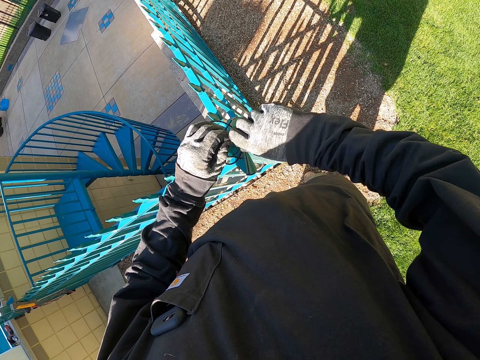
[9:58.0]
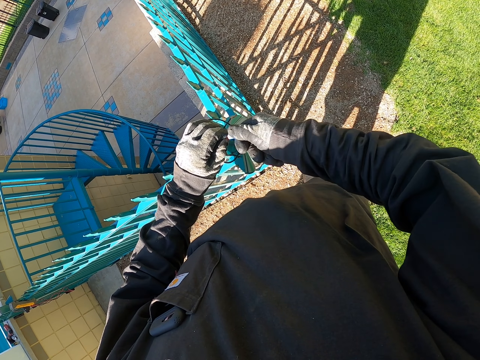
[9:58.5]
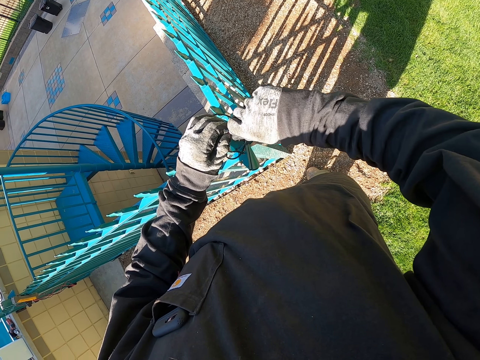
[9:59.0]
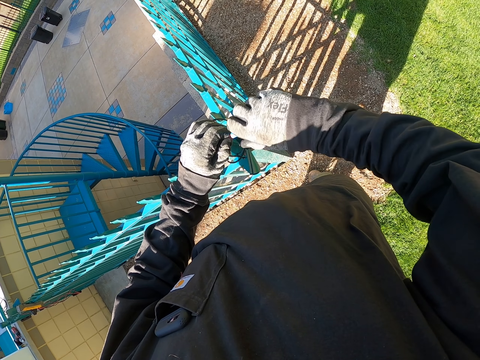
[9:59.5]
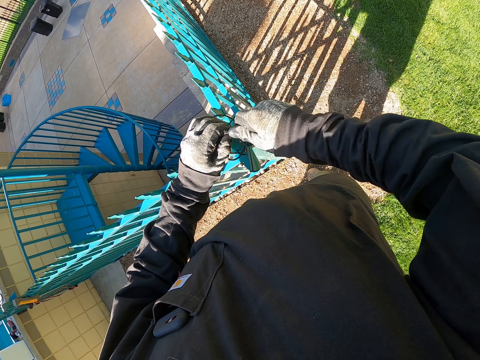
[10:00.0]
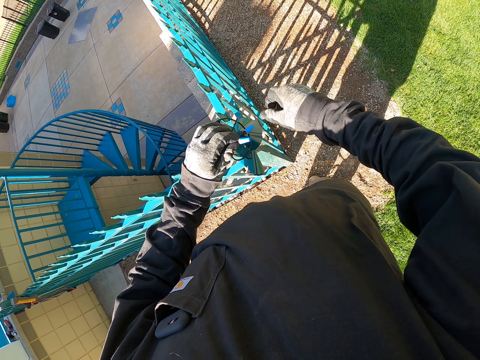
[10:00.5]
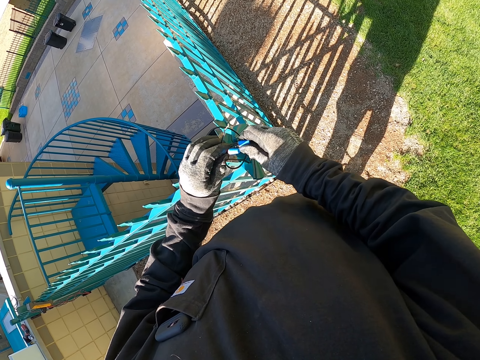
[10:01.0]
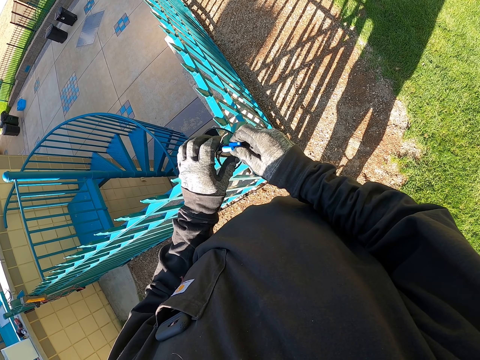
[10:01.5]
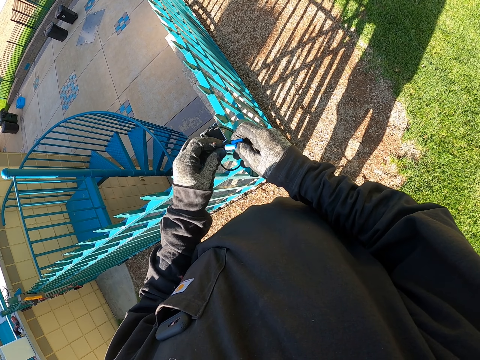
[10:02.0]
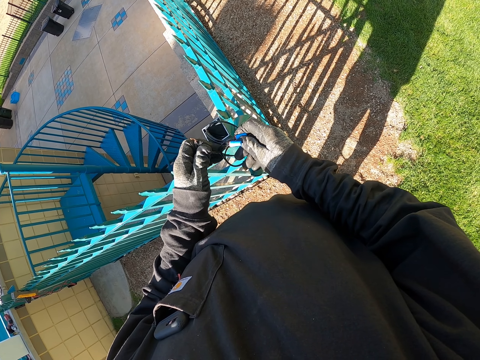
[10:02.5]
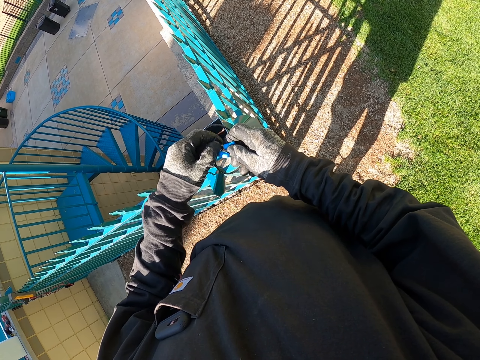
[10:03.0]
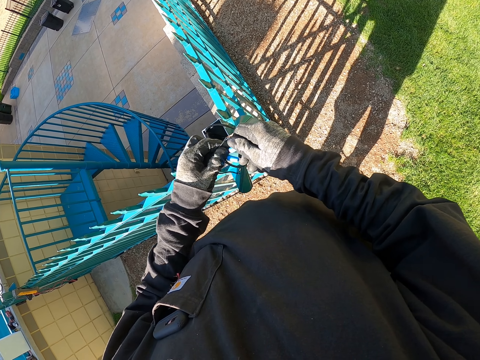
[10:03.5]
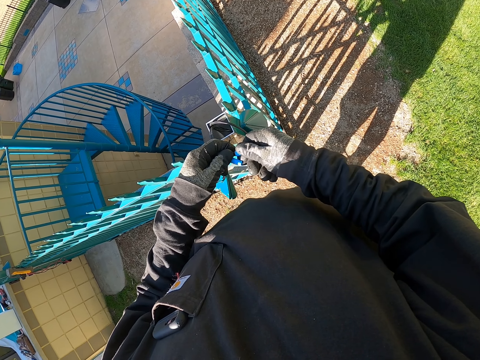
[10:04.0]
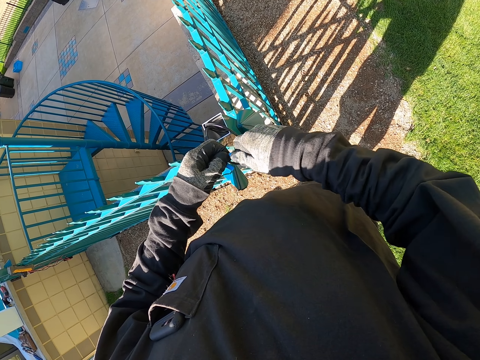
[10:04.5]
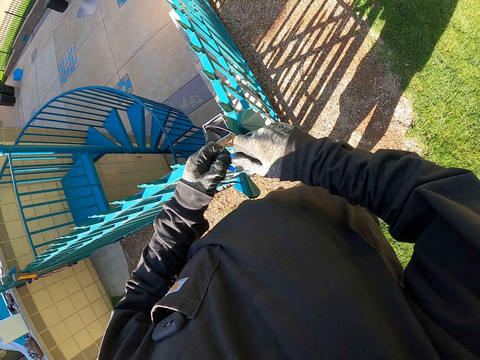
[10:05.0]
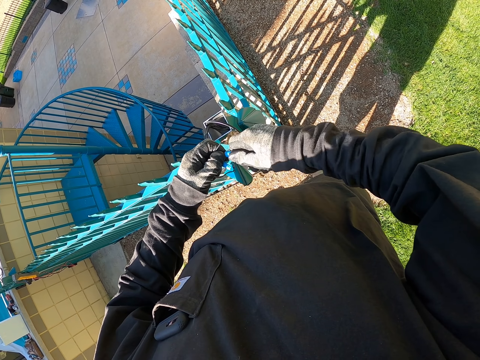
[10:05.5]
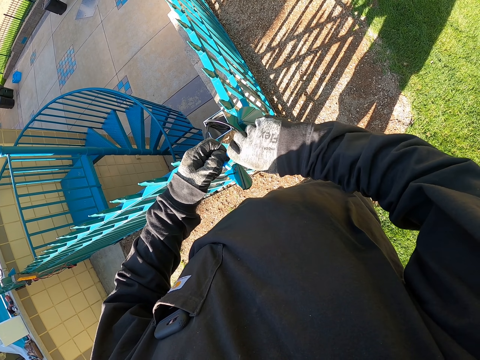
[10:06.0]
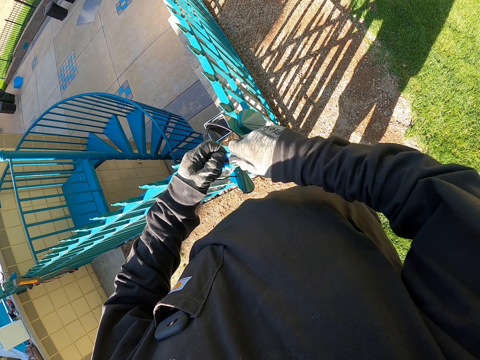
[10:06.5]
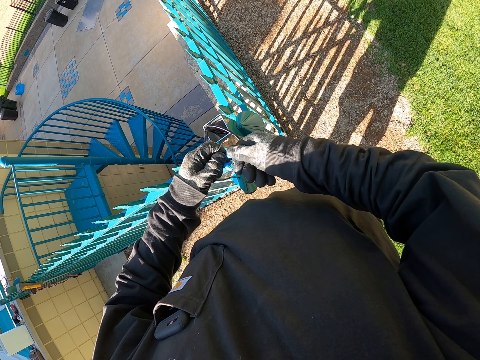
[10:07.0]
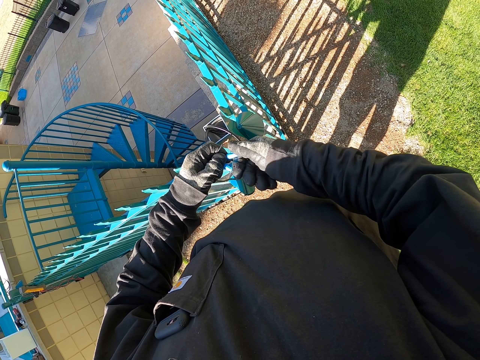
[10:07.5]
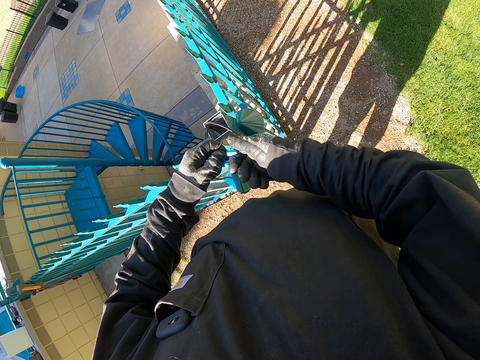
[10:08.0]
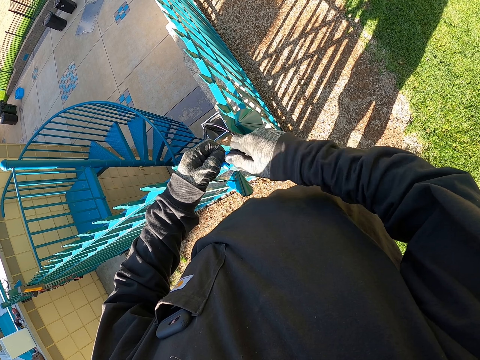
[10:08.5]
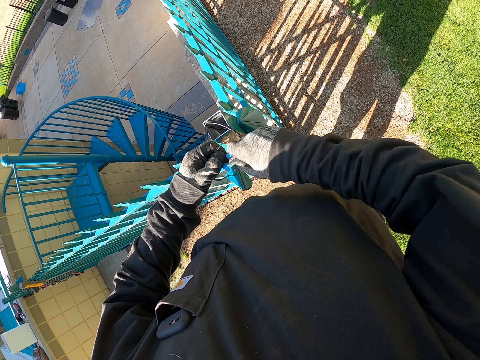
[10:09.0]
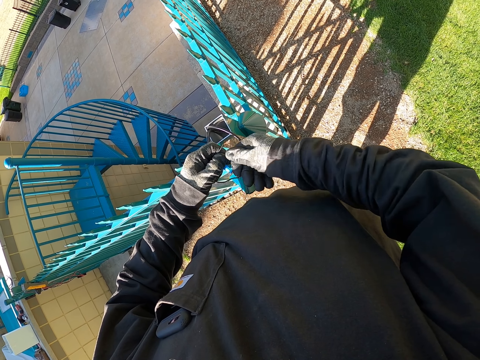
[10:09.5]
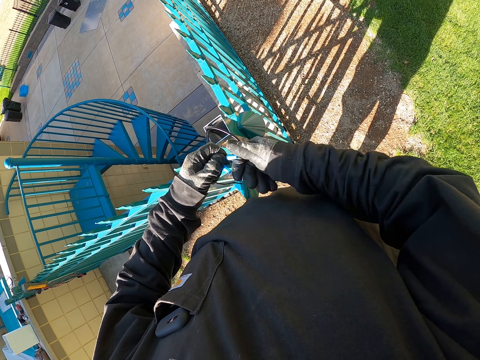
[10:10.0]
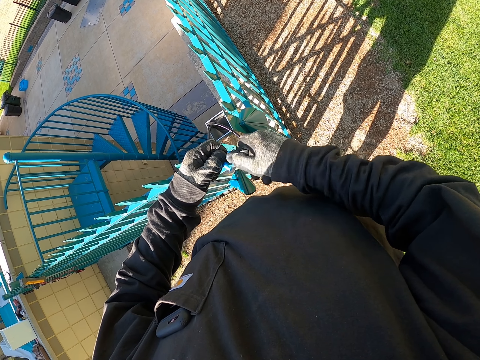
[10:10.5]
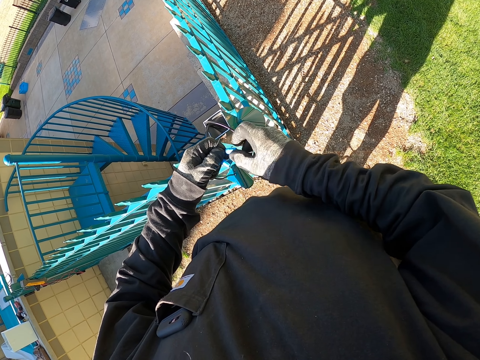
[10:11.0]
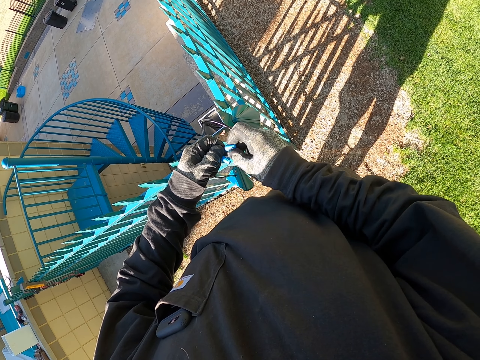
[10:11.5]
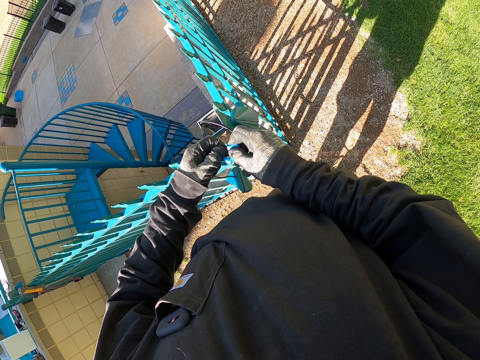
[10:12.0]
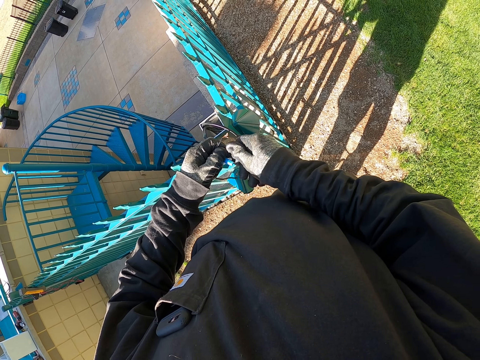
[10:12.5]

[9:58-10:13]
The camera wearer picks another cable. They loosen the pipe insulator from the cable.

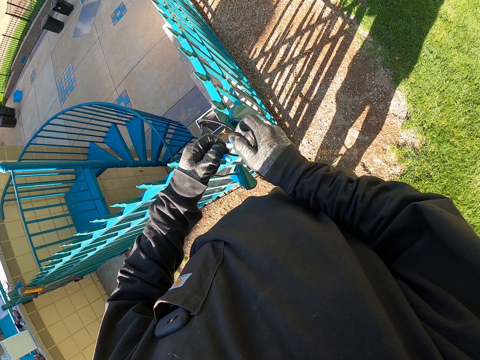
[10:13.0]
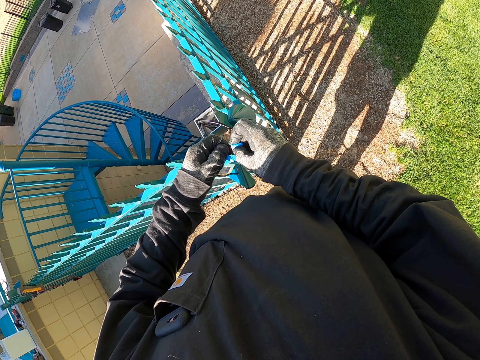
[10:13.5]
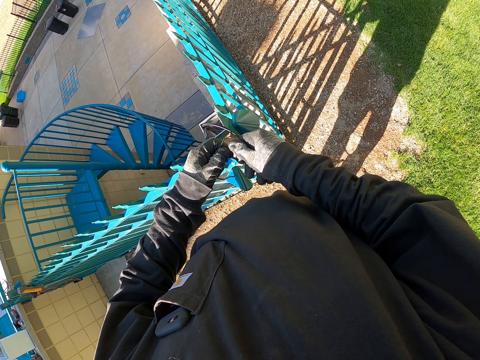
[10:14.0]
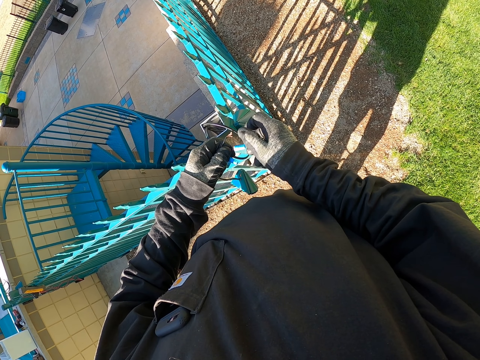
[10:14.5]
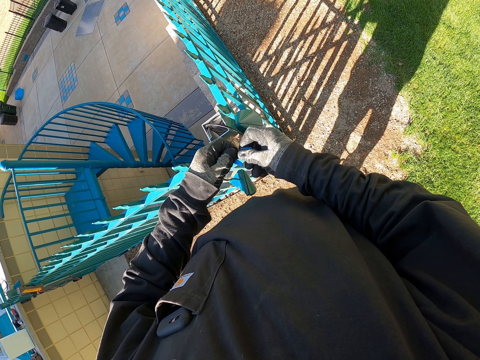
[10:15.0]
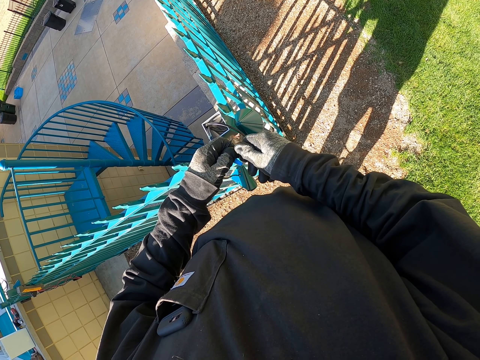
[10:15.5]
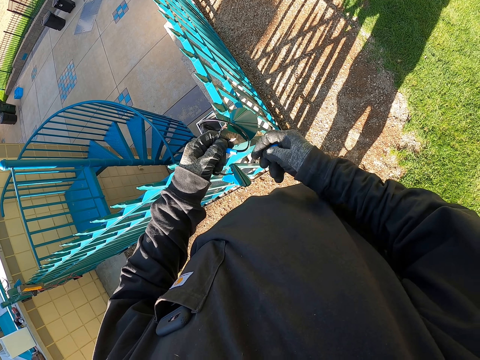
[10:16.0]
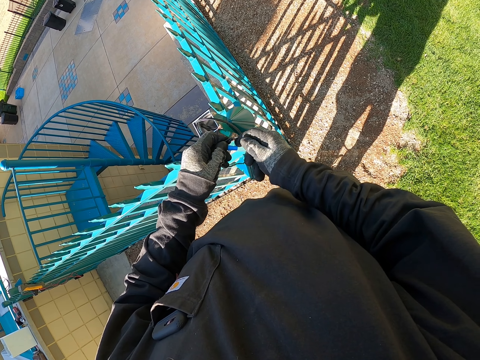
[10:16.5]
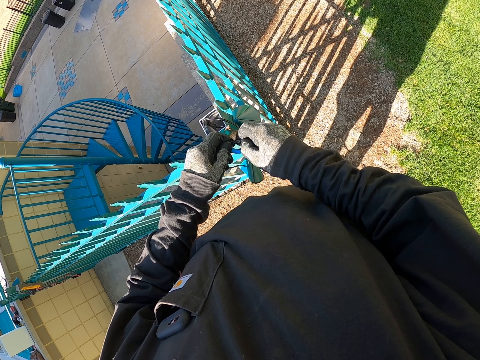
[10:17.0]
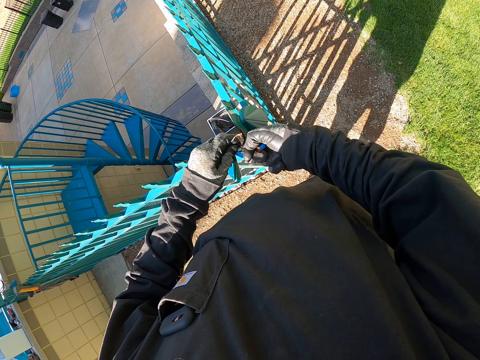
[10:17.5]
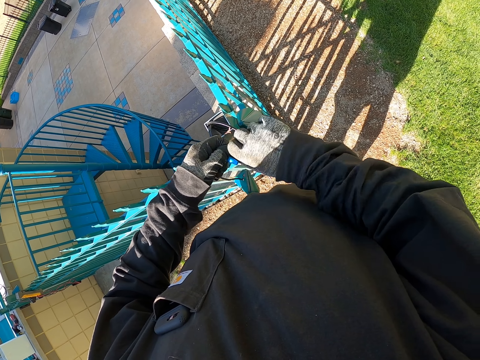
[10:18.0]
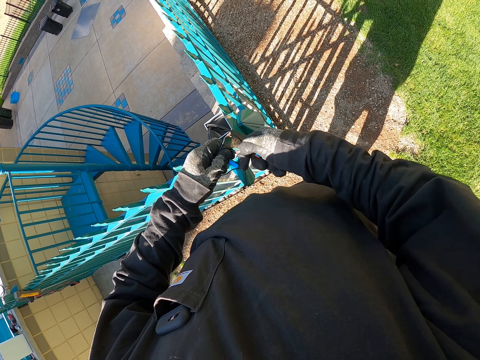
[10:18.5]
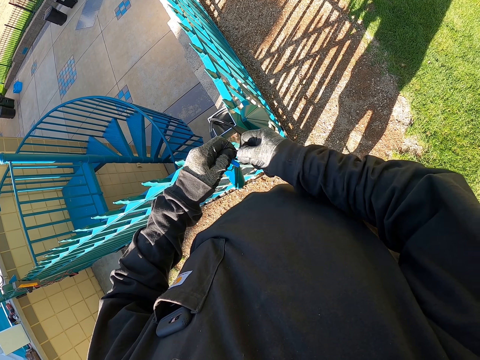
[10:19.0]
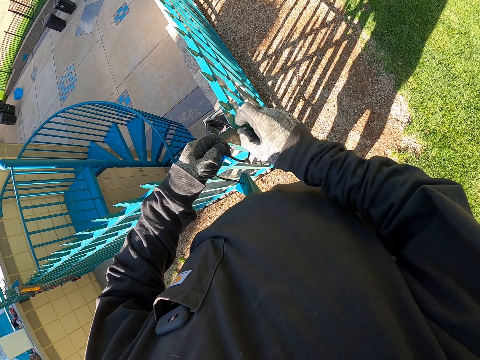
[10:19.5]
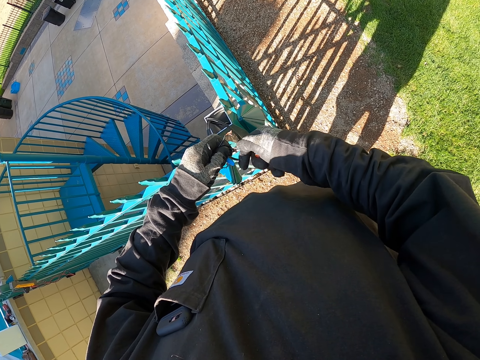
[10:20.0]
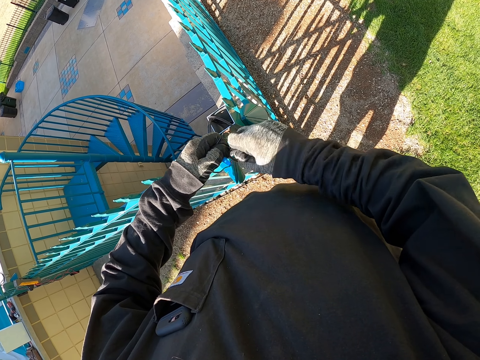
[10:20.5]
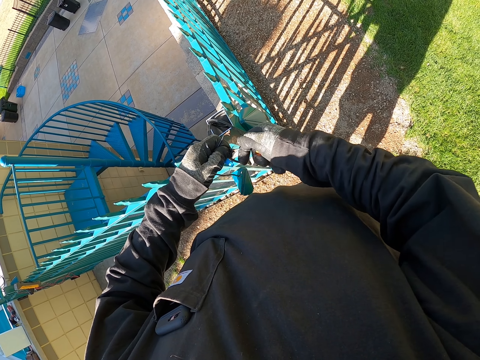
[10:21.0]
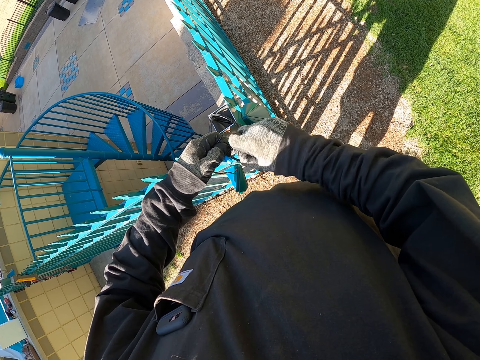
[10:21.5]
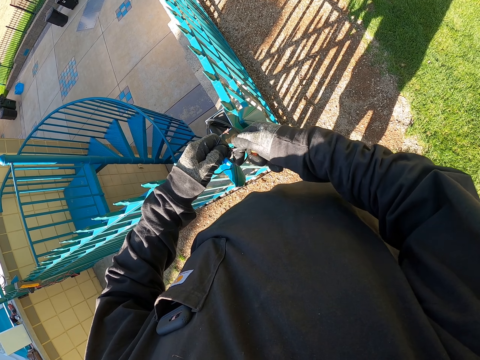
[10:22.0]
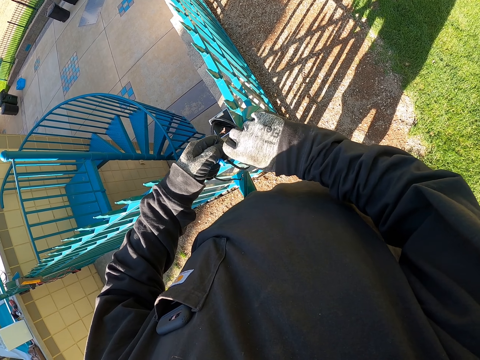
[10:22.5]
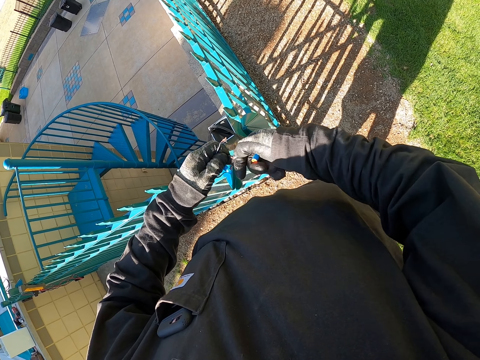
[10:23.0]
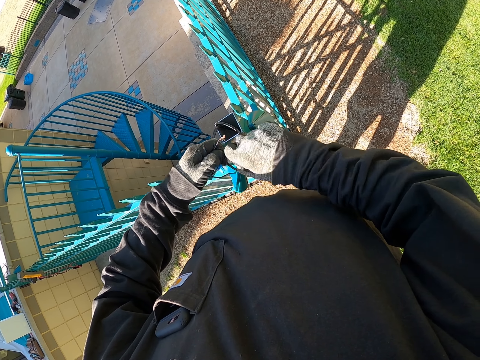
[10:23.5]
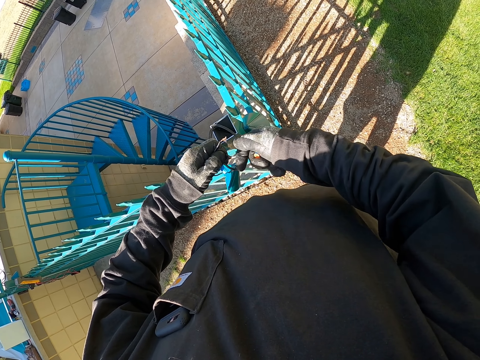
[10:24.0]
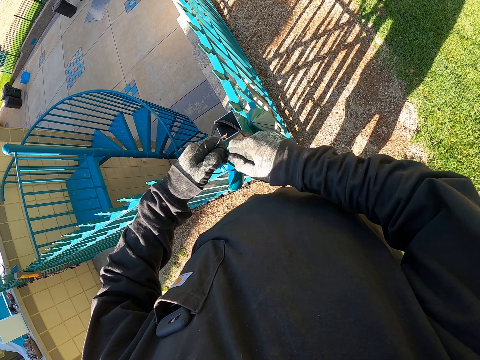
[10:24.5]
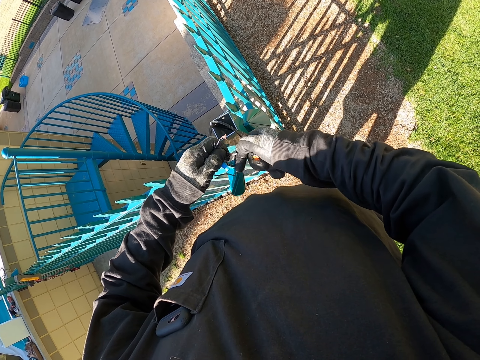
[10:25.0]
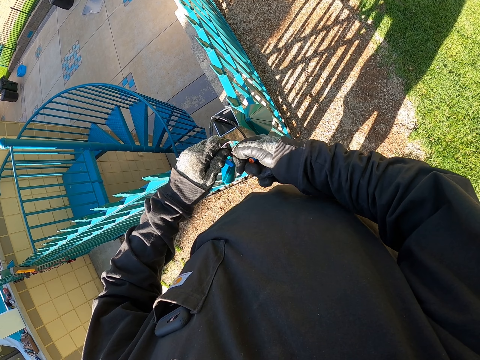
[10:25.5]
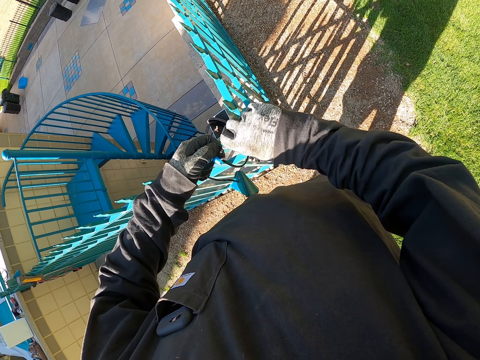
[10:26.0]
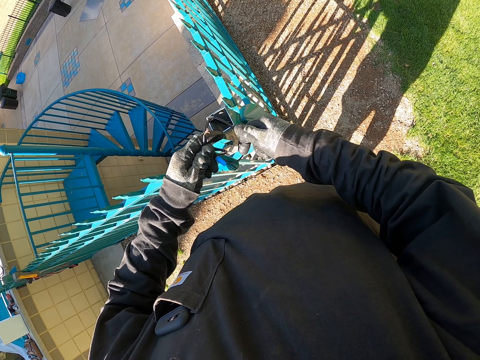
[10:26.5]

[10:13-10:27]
The camera wearer rolls the cable edge with the hands.
